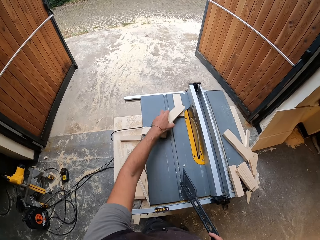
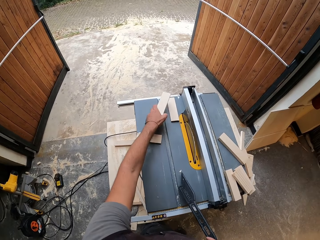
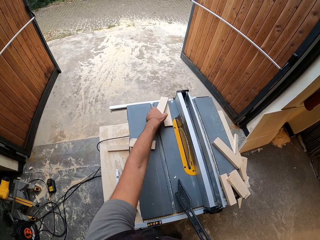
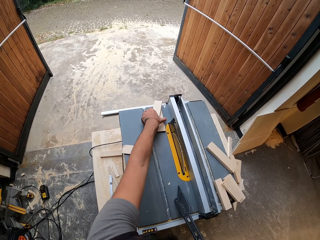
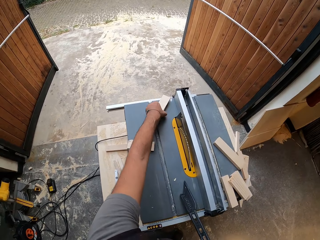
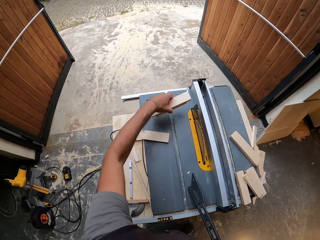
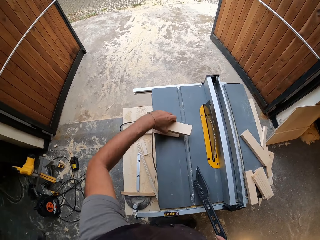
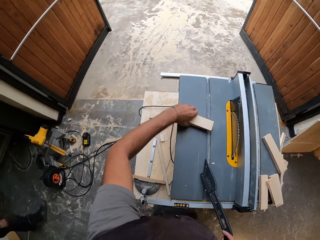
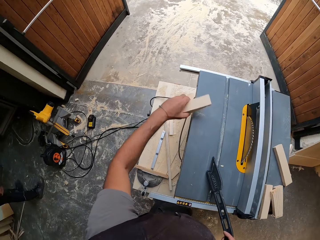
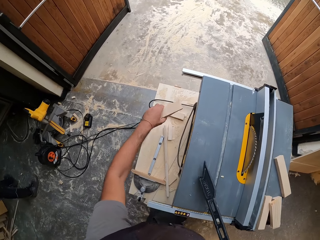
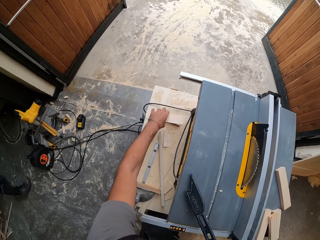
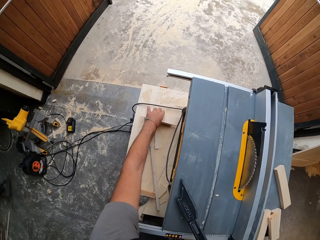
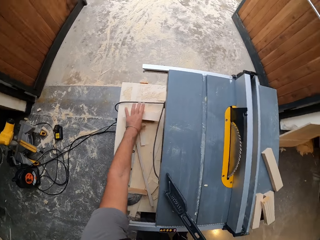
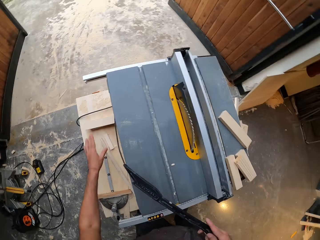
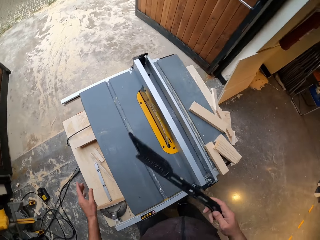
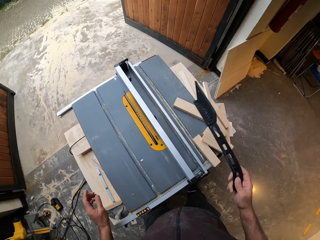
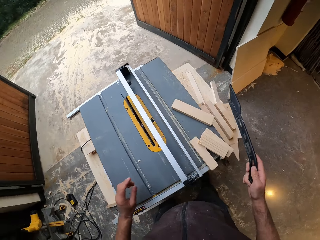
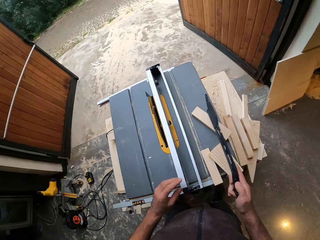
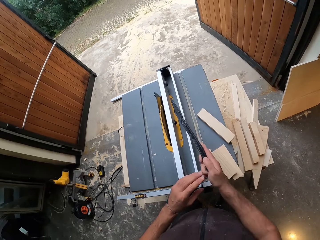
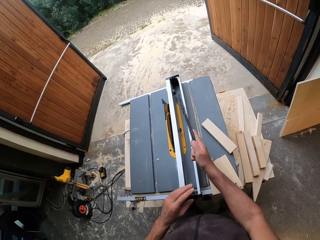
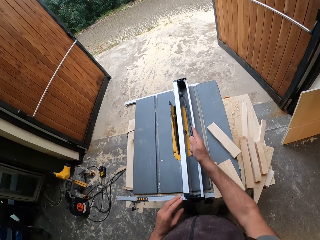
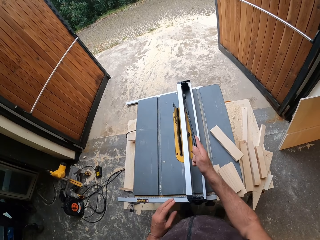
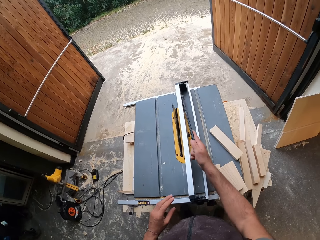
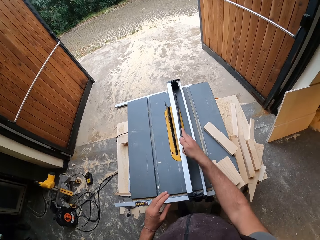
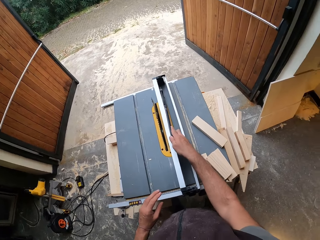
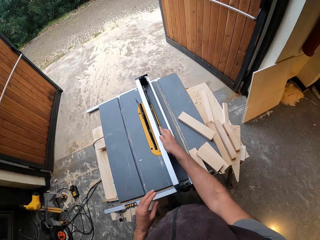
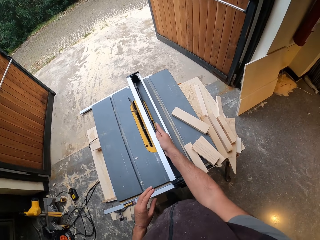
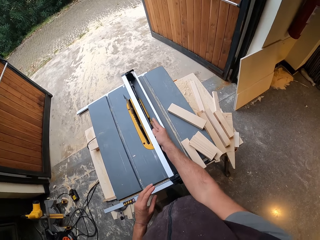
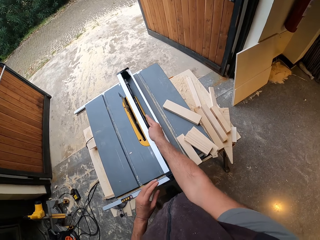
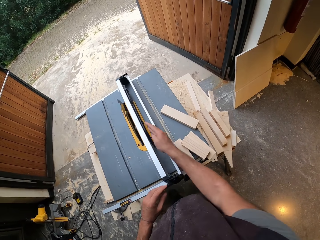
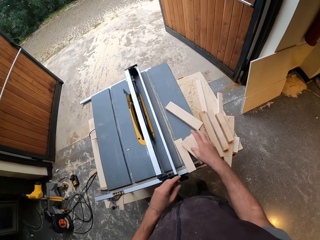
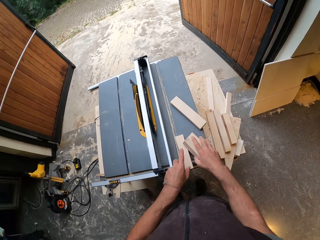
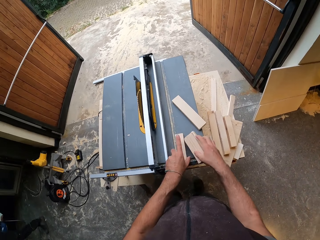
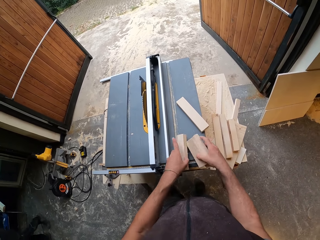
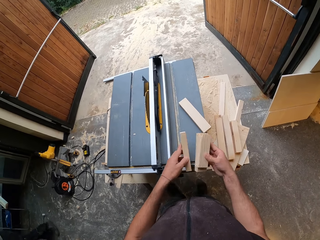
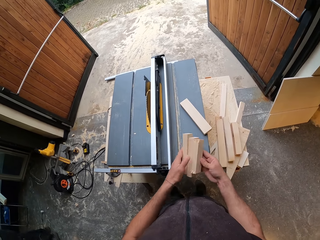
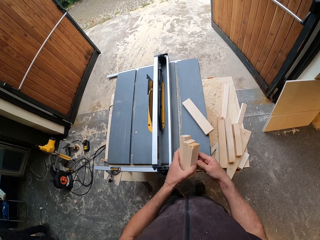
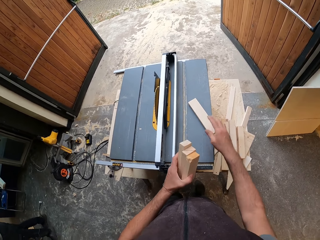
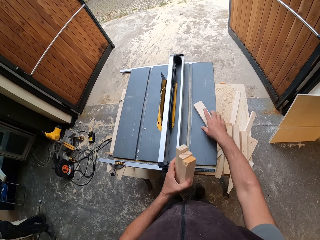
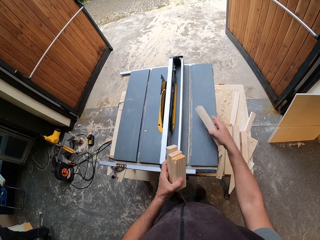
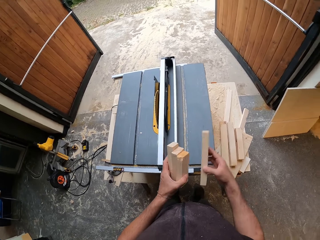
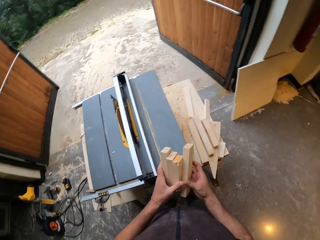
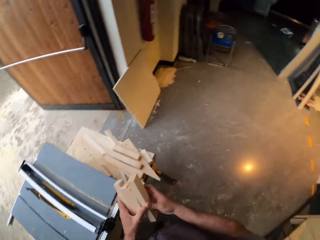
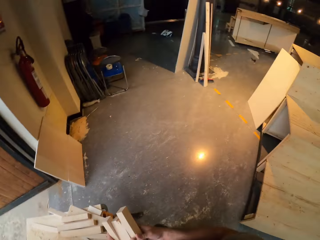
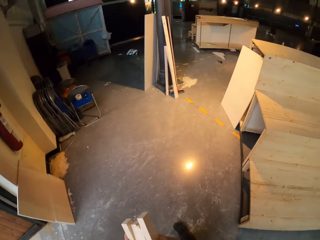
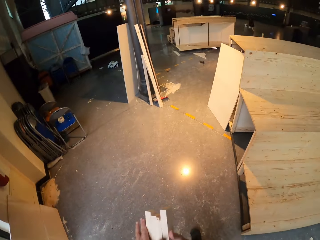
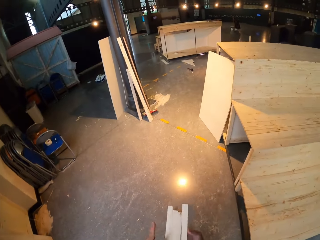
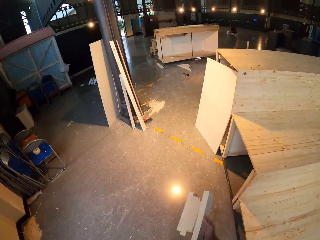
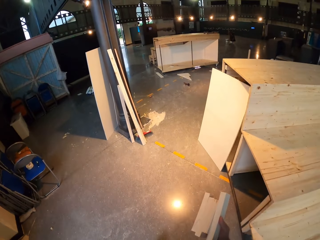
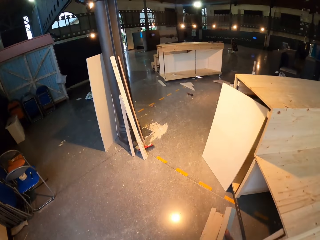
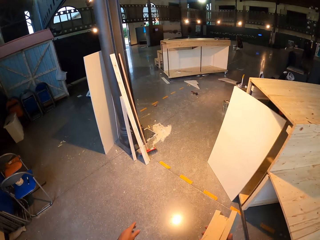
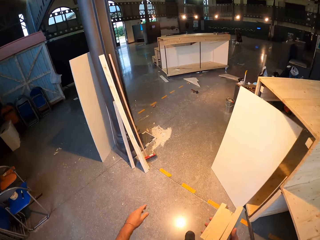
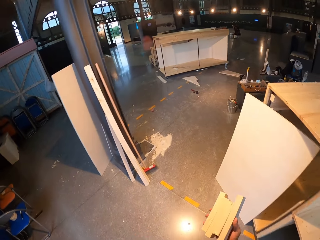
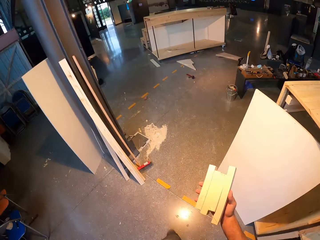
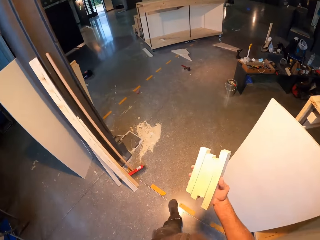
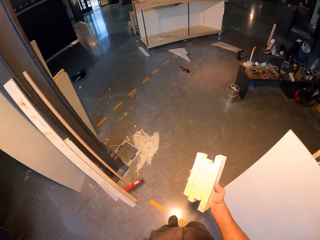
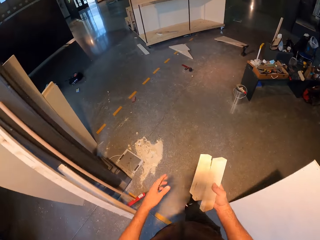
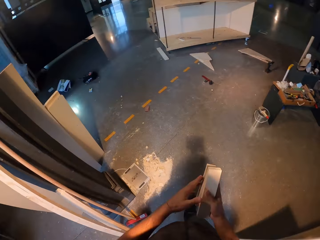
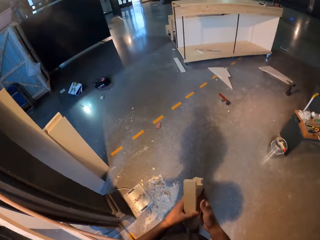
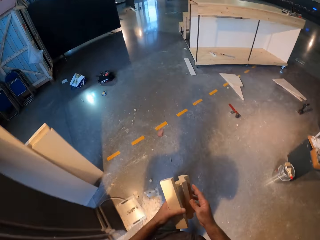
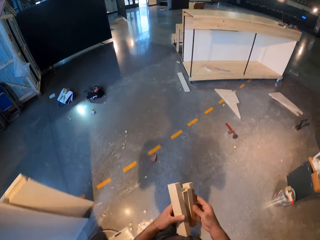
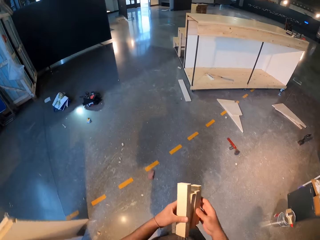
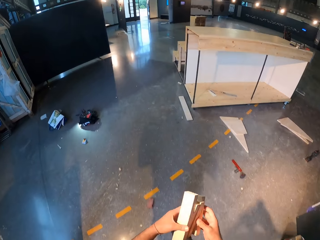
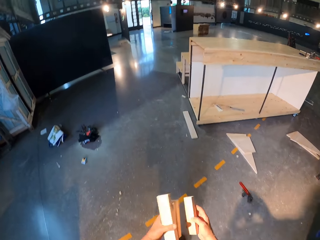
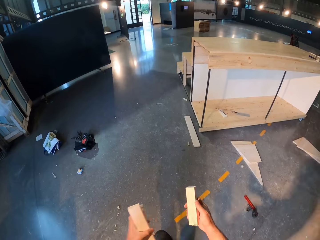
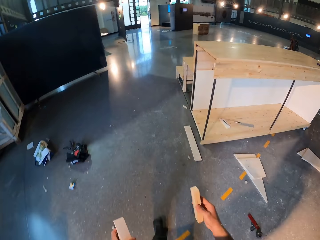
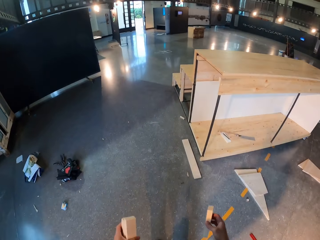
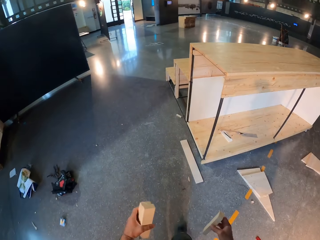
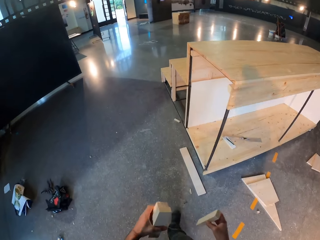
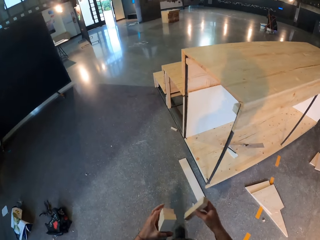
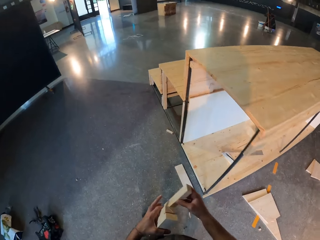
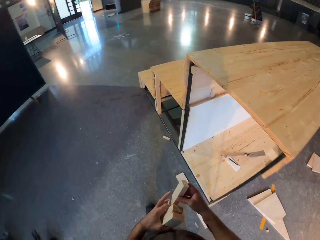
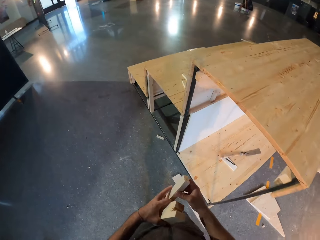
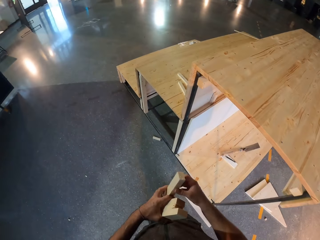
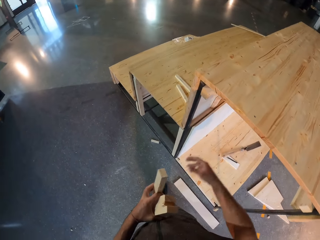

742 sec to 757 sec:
The camera wearer picks the piece of wood on the table top with his left hand. He does this repeatedly. He drops the piece of wood on the table with his left hand. He drops the blade guard in the rip fence with his right hand. He picks the piece of wood on the table top with his left hand. He picks the piece of wood on the table top with his right hand. He passes the piece of wood from his right hand to his left hand. He picks the piece of wood on the table top with his right hand. He passes the pieces of wood from his right hand to his left hand. He walks around the workshop. He passes the pieces of wood from his left hand to his right hand. He passes the pieces of wood from his right hand to his left hand.

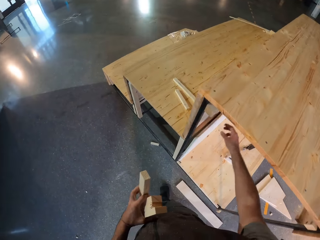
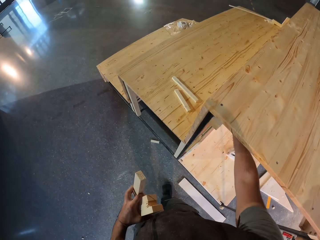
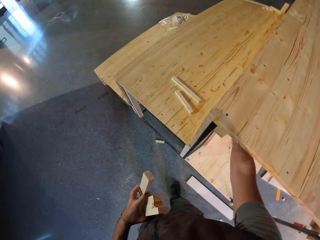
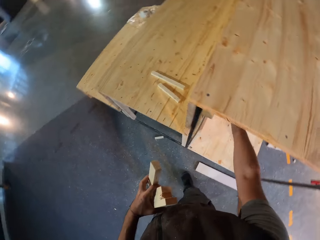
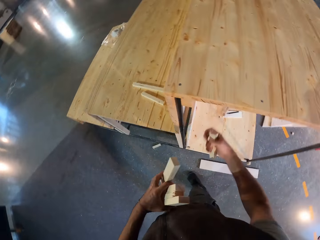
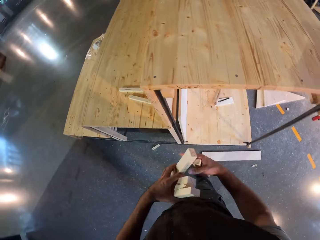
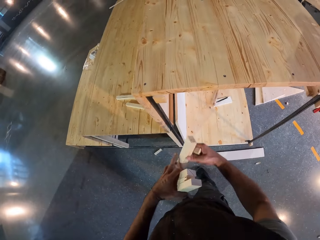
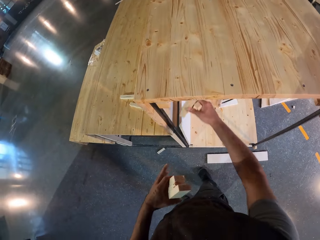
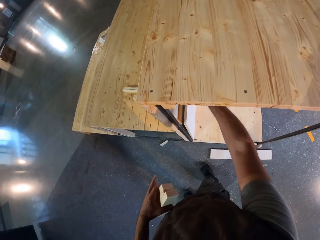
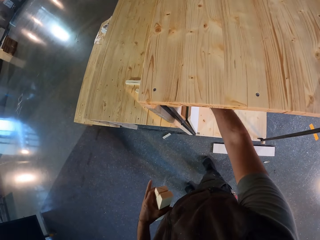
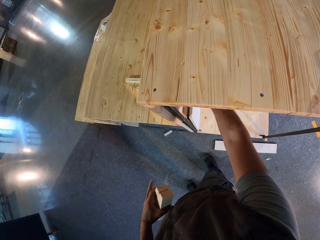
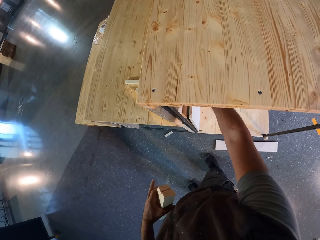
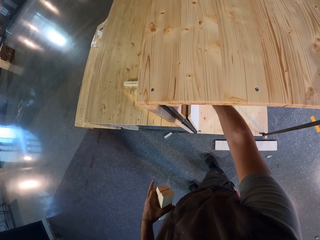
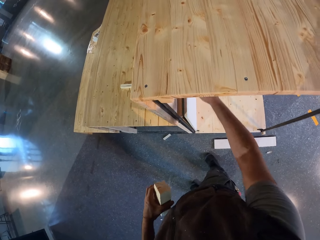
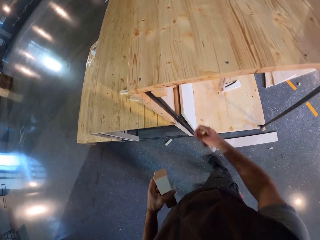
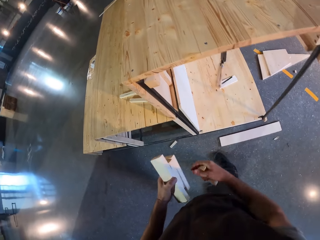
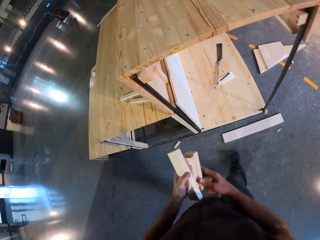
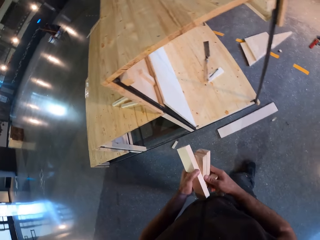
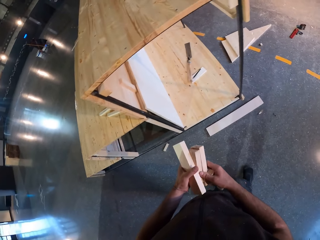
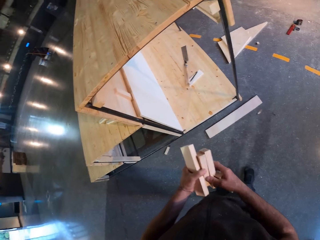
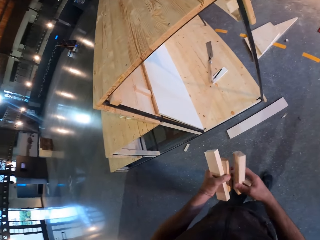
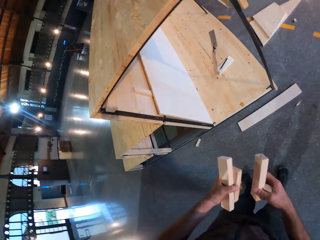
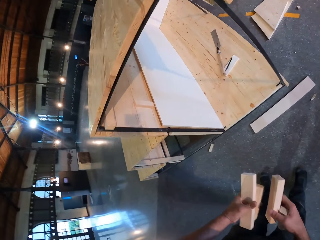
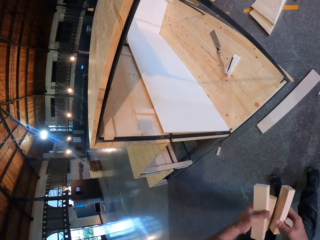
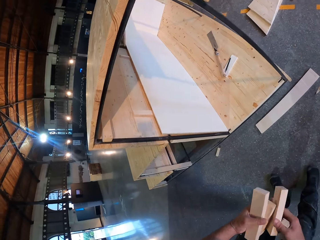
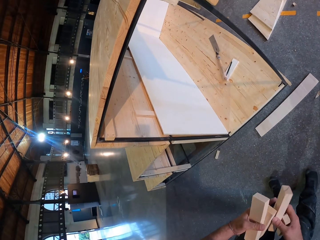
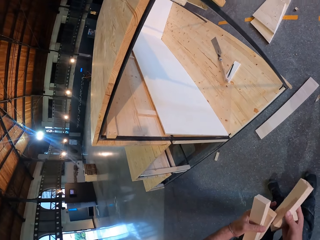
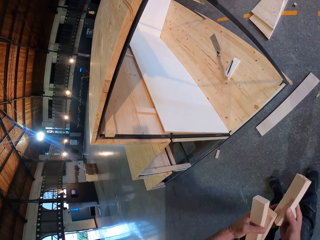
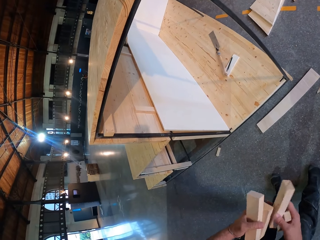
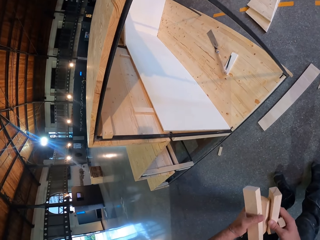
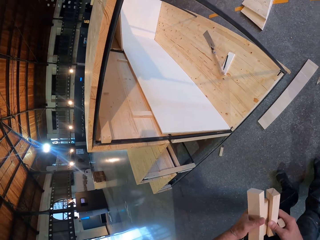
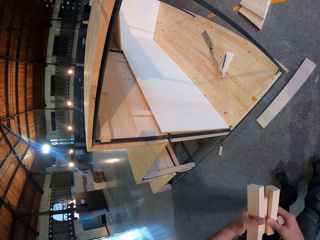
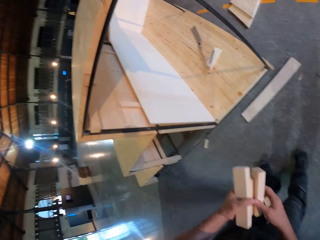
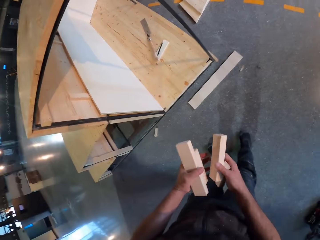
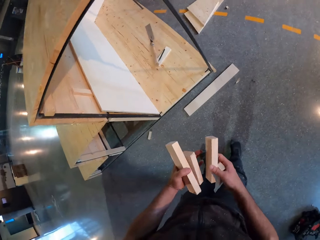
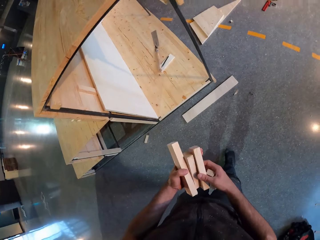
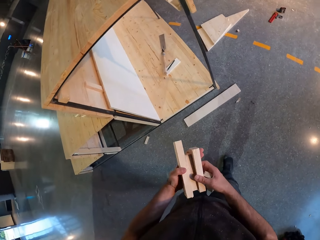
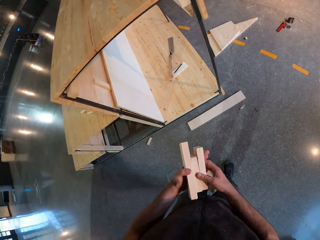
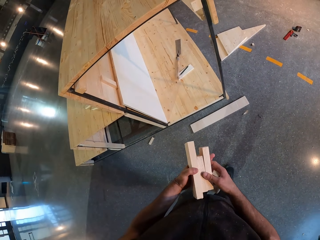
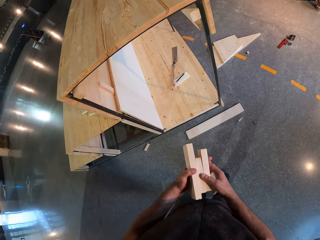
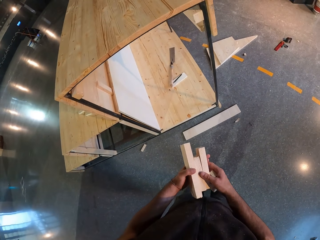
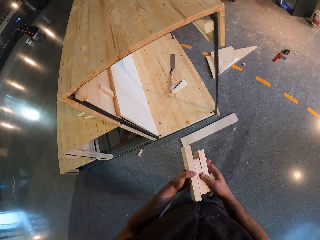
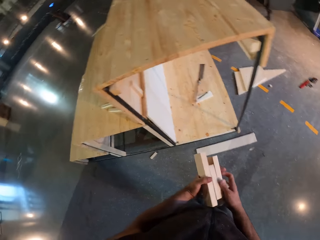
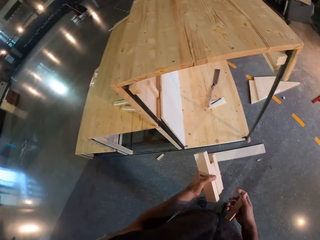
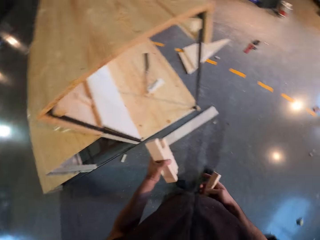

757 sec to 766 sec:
The camera wearer picks a piece of wood from under a table with his right hand. He drops the piece of wood in the table with his right hand. He places the timber in the structure. He passes the piece of wood from his left hand to his right hand. He looks at the structure.
